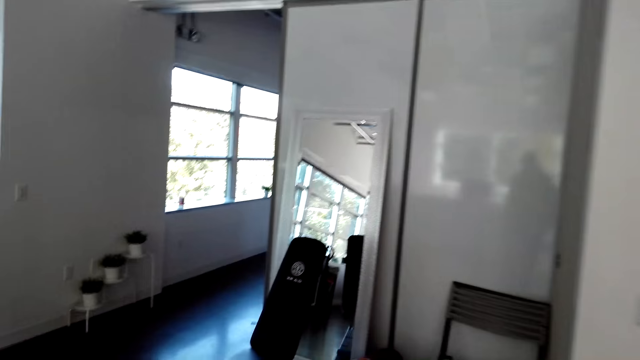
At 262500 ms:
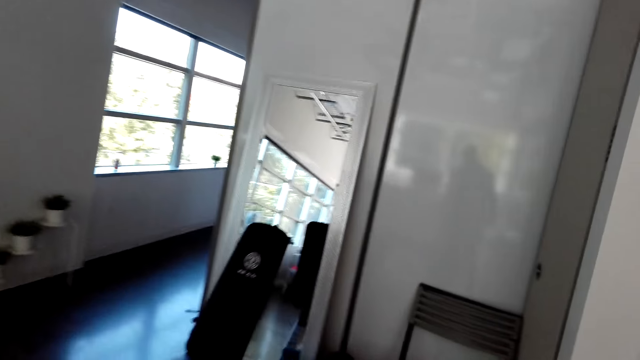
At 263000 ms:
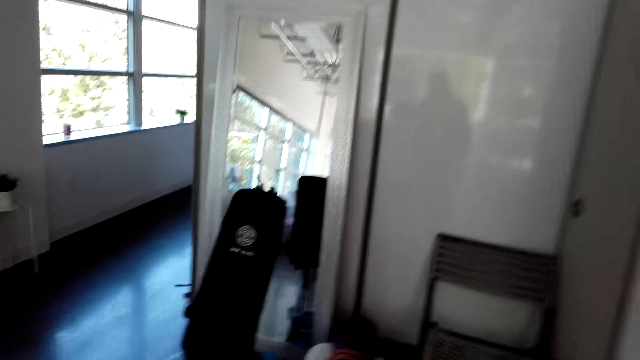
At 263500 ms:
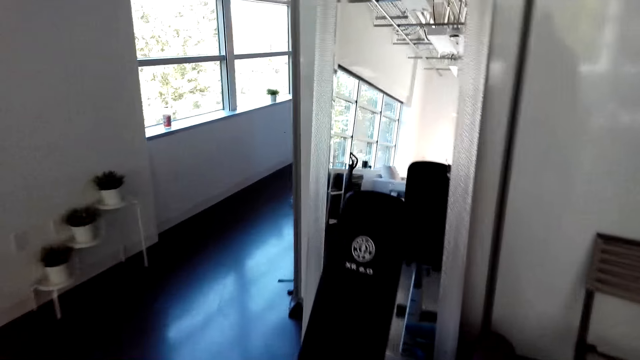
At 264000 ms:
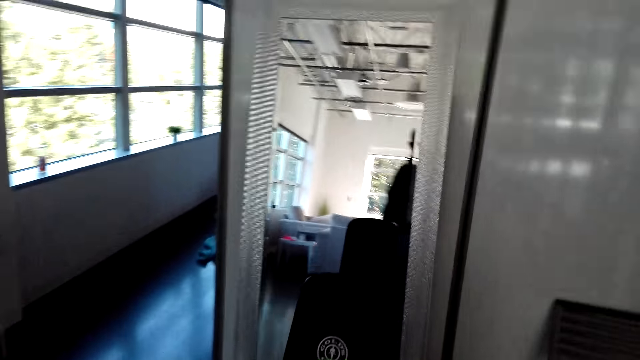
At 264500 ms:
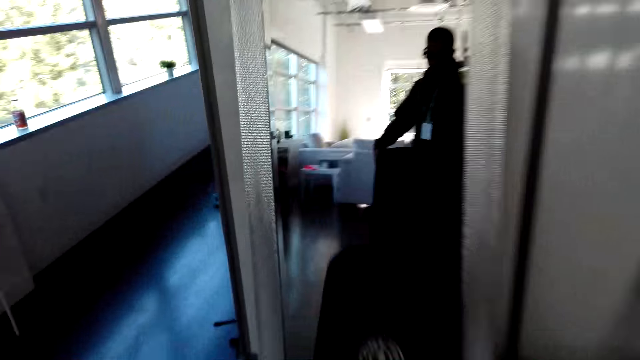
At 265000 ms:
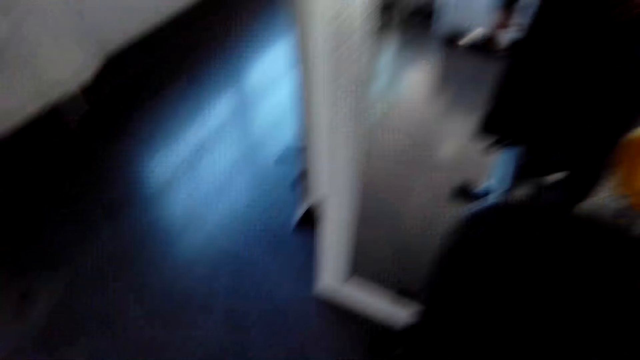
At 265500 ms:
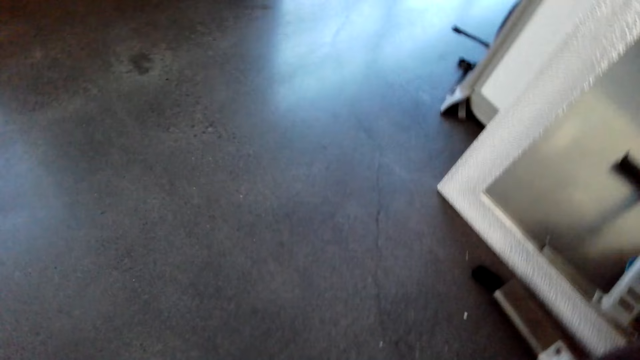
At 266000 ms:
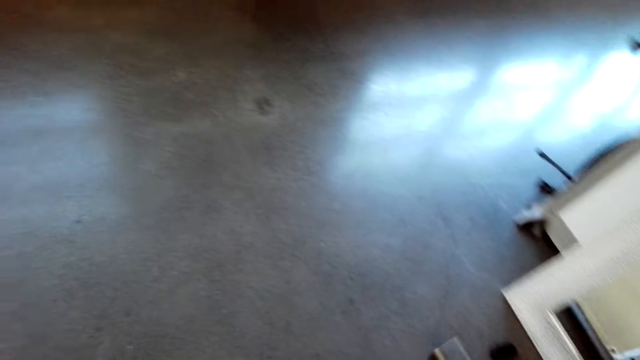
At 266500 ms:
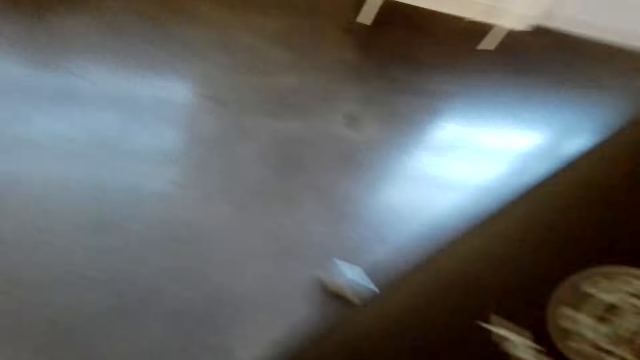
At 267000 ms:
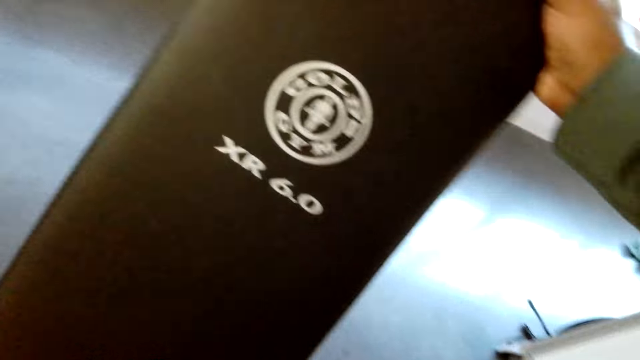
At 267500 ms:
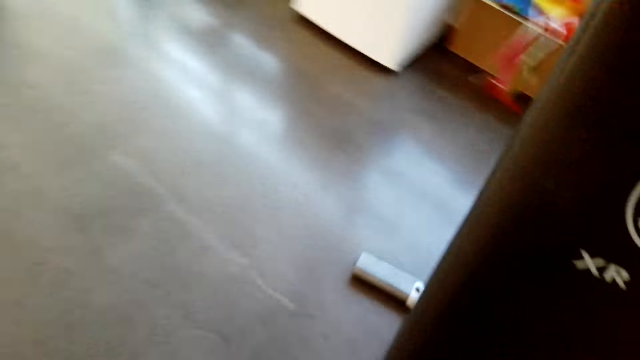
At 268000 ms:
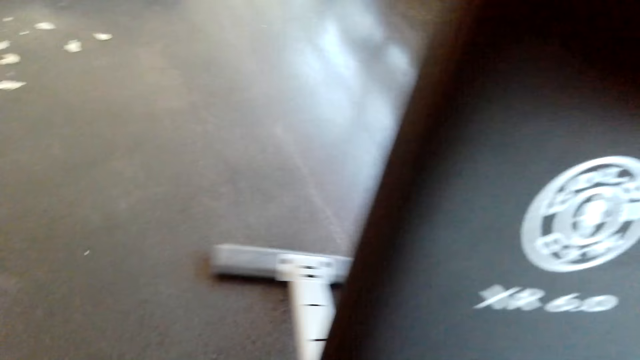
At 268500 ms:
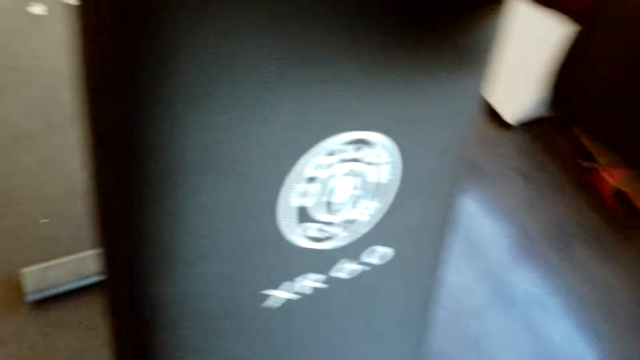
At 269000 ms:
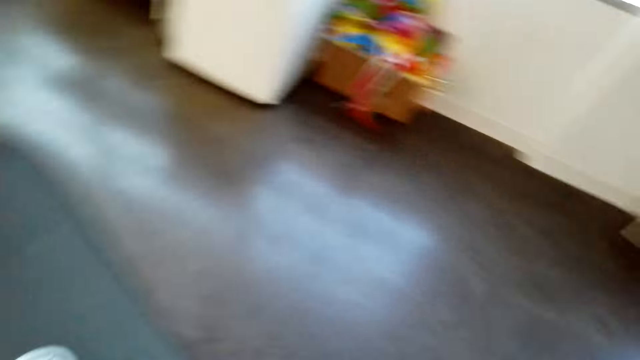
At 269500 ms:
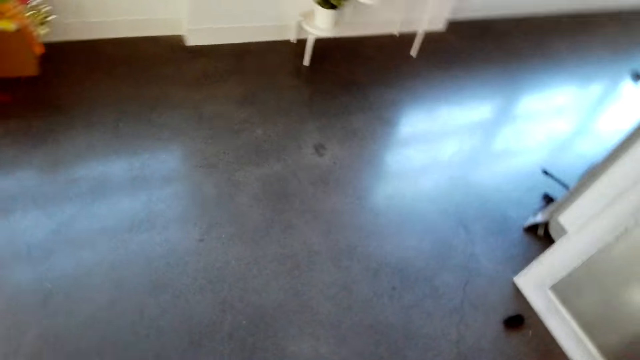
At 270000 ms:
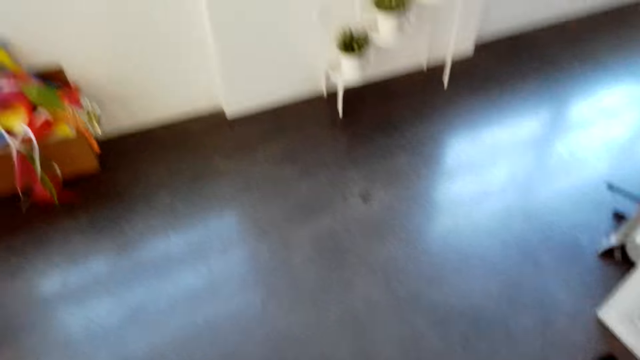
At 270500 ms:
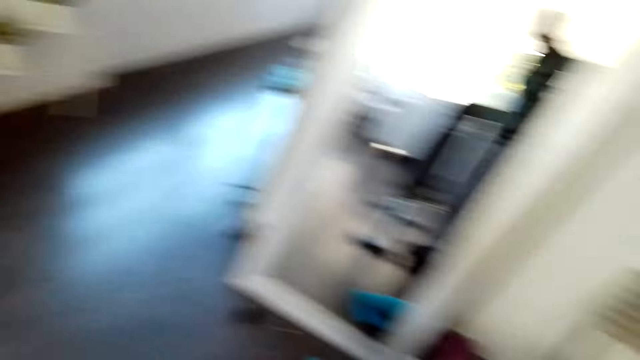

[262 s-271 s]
The camera wearer walks in the house. They move a gym bench on the floor.

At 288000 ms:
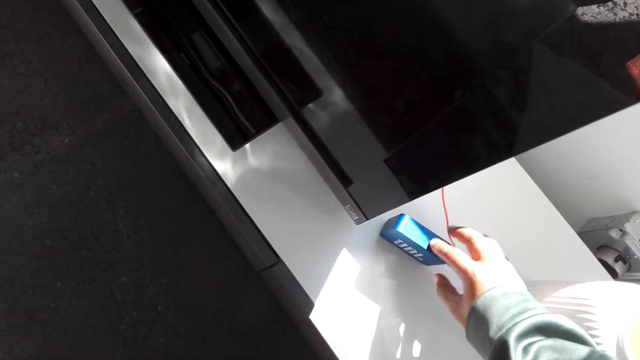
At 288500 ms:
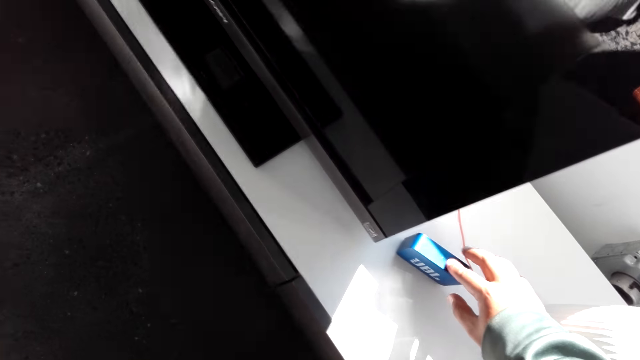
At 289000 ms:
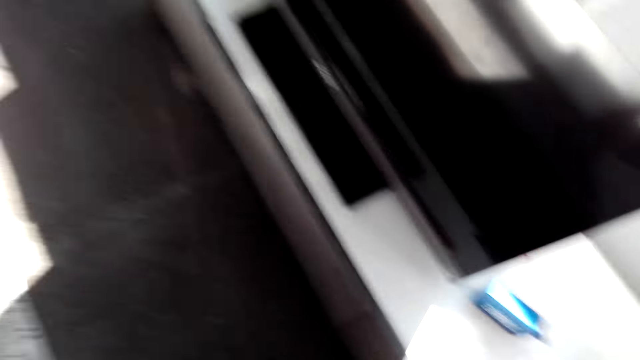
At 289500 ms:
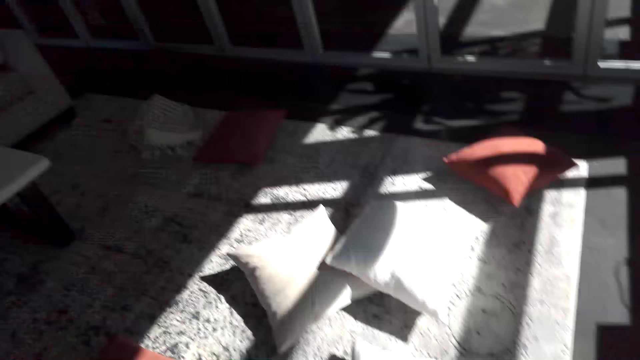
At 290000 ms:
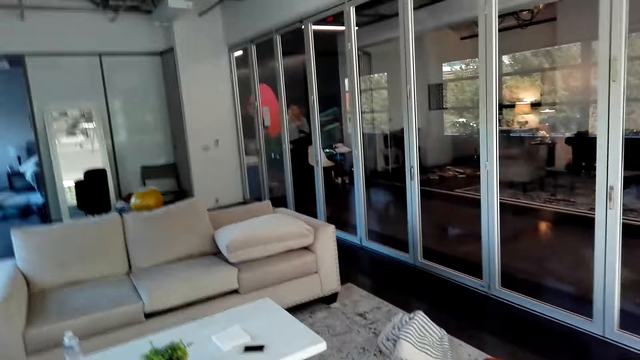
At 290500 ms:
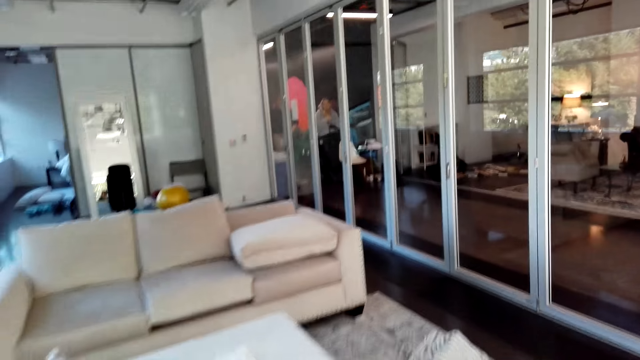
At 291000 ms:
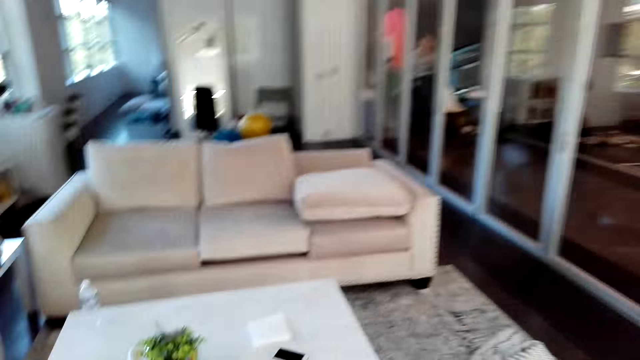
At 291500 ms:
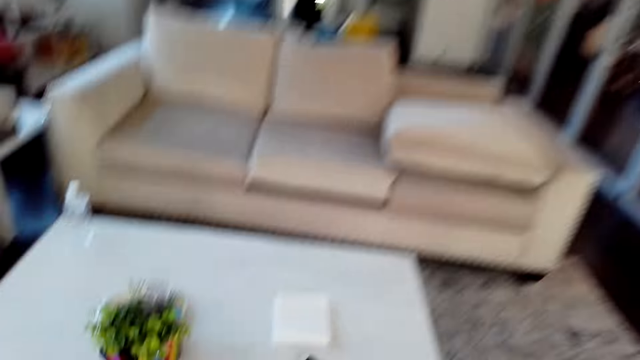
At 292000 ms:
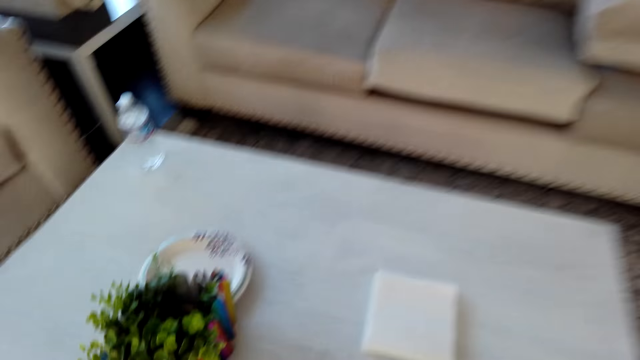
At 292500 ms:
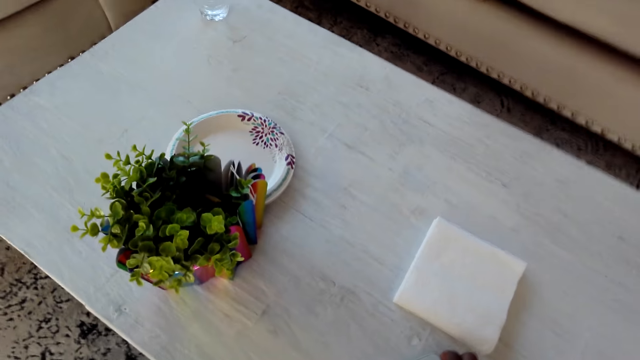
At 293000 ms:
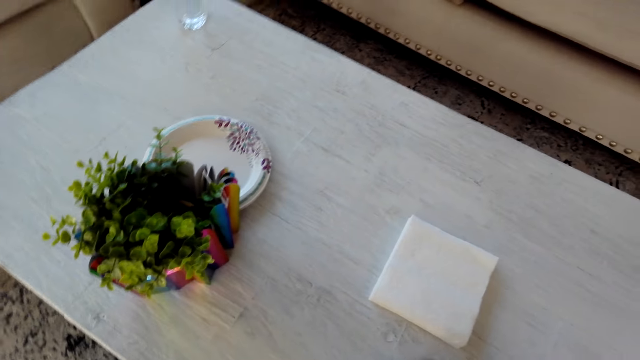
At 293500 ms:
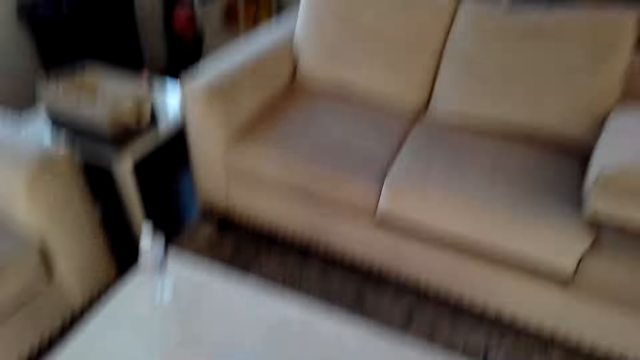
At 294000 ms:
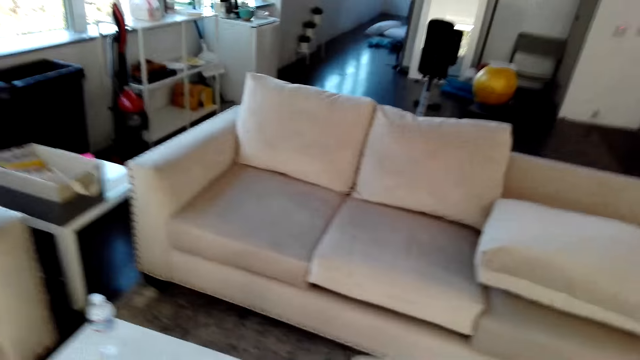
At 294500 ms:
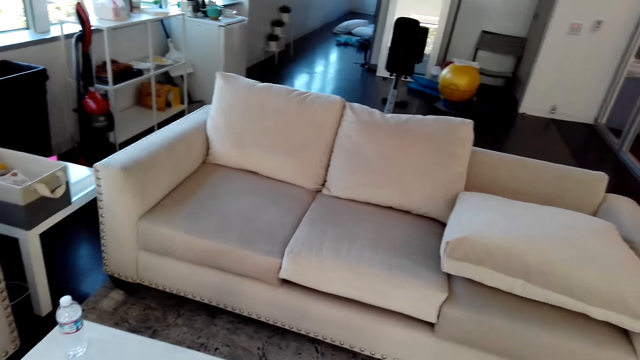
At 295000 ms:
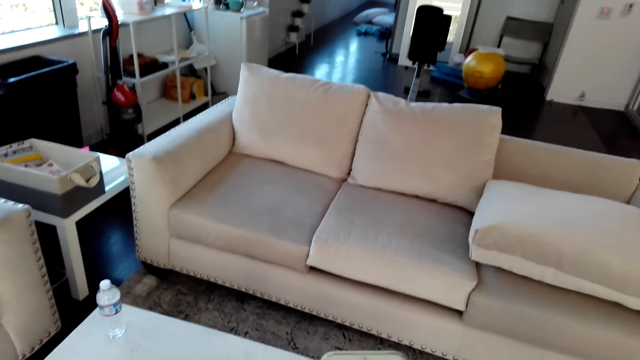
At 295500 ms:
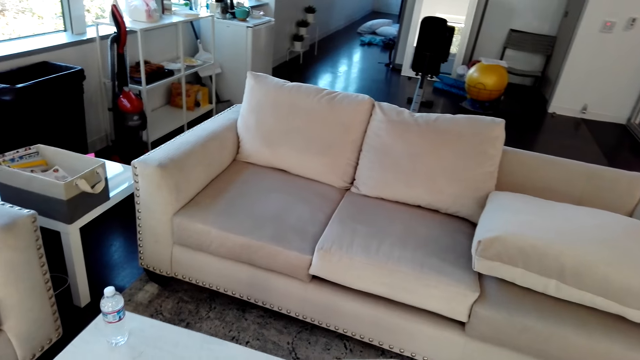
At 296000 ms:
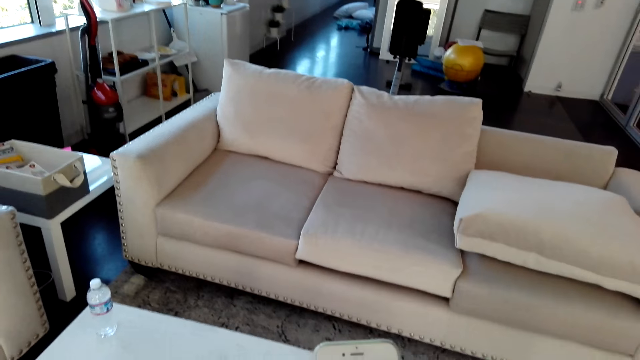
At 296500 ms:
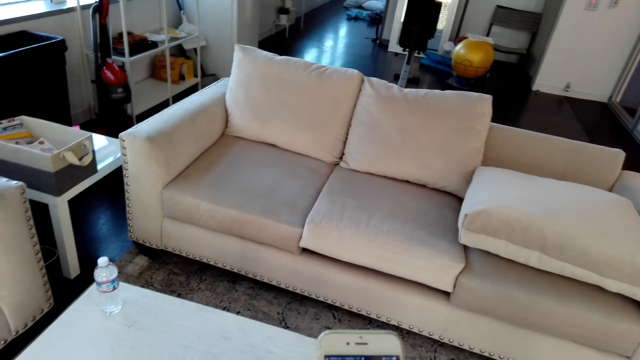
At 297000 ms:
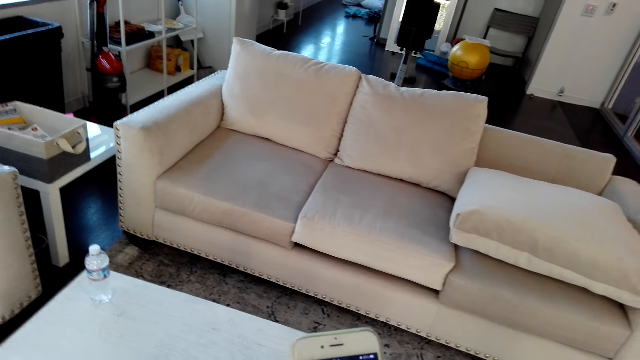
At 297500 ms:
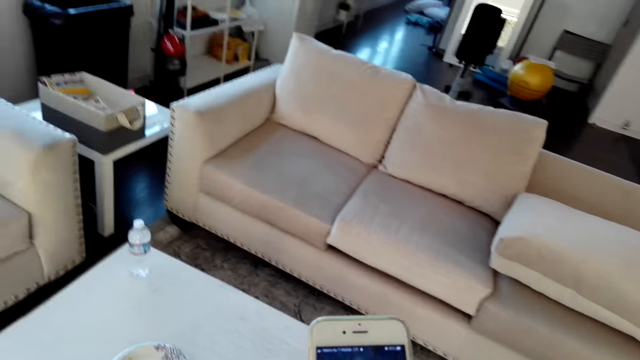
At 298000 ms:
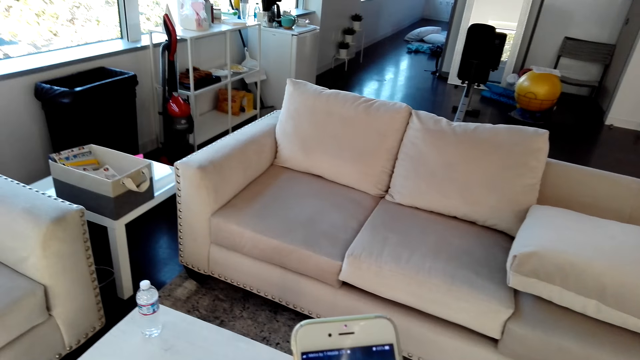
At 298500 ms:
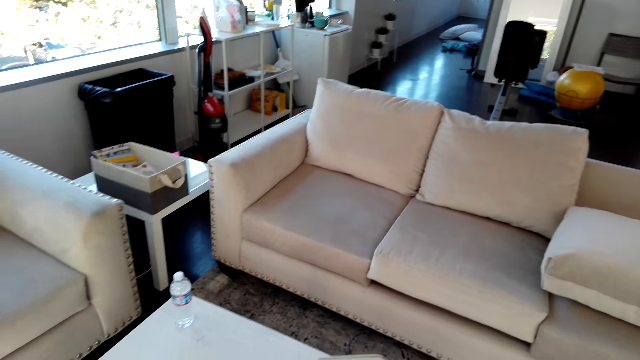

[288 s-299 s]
The camera wearer walks in the house. They pick up a phone. They operate the phone.
